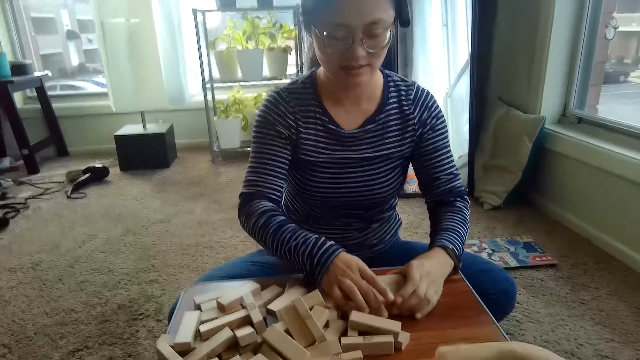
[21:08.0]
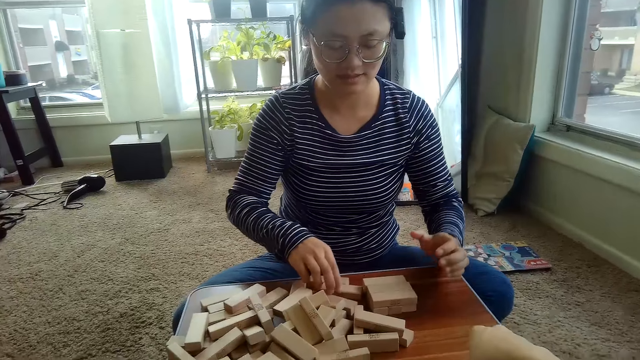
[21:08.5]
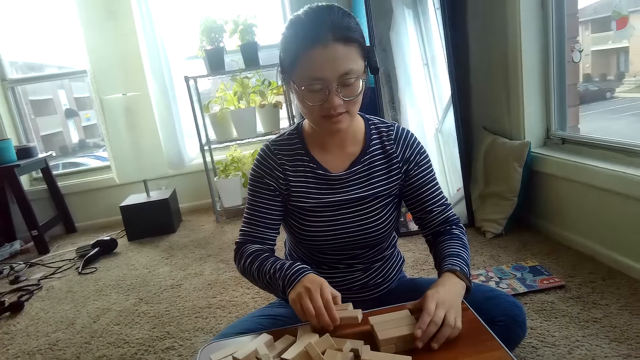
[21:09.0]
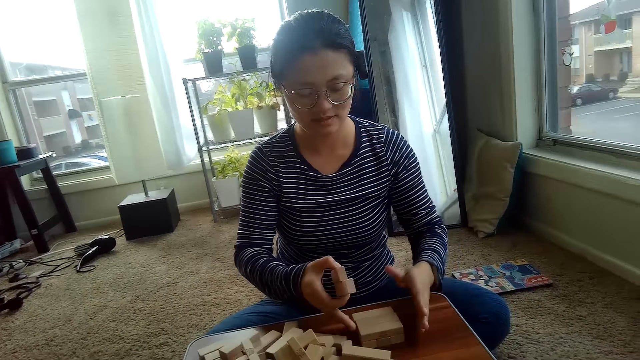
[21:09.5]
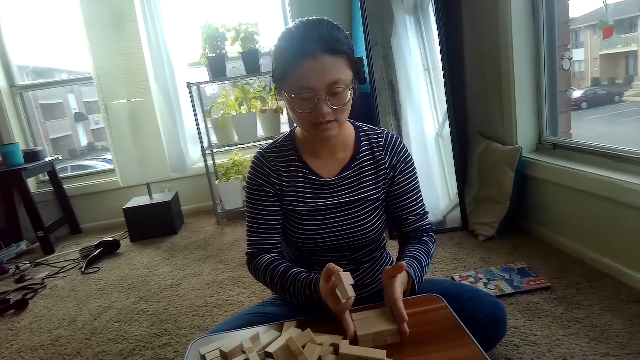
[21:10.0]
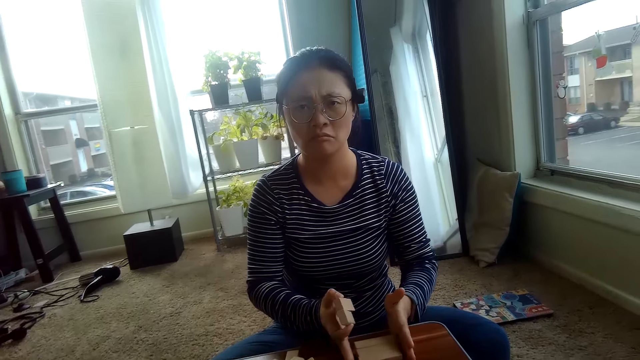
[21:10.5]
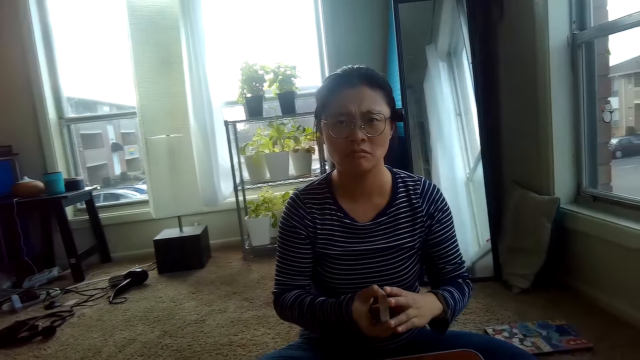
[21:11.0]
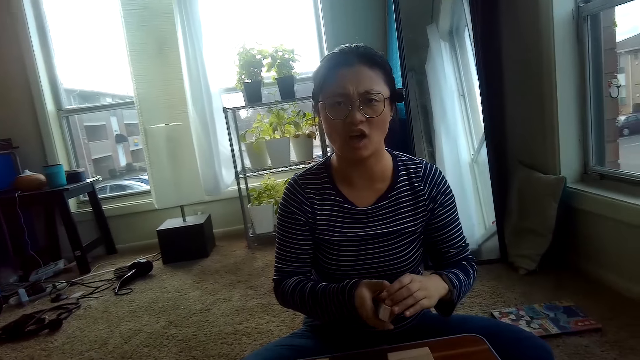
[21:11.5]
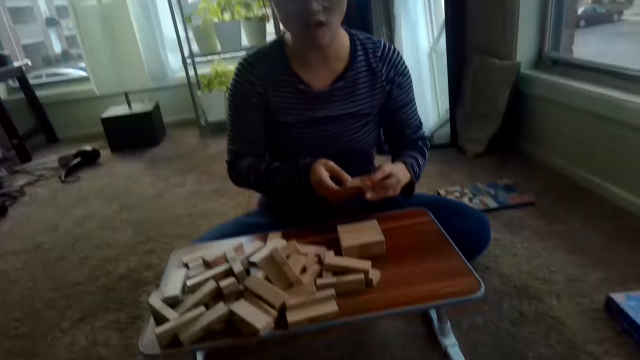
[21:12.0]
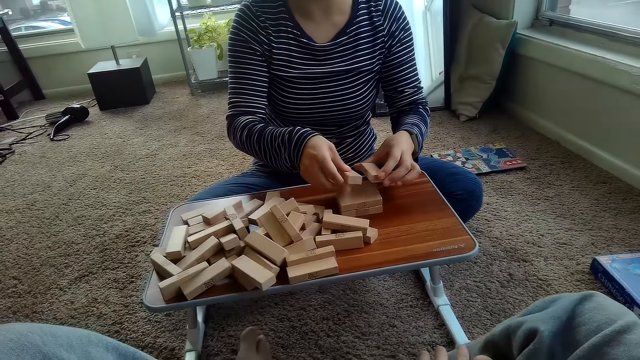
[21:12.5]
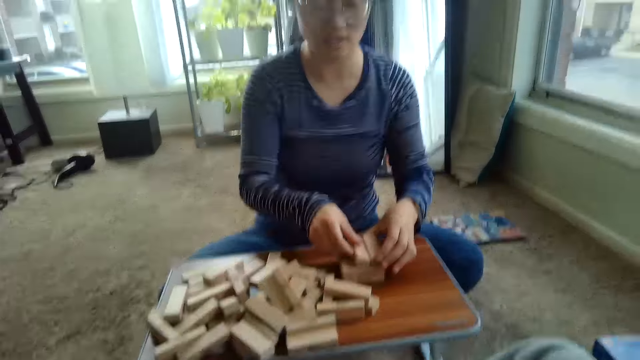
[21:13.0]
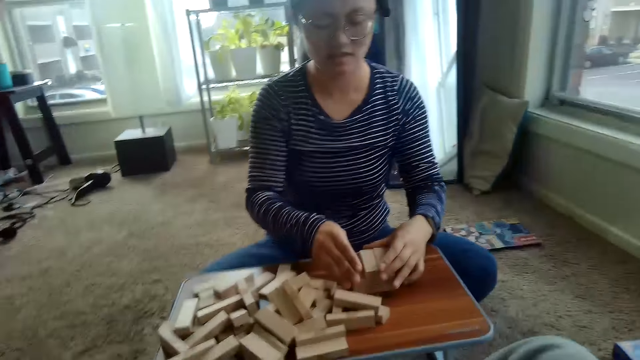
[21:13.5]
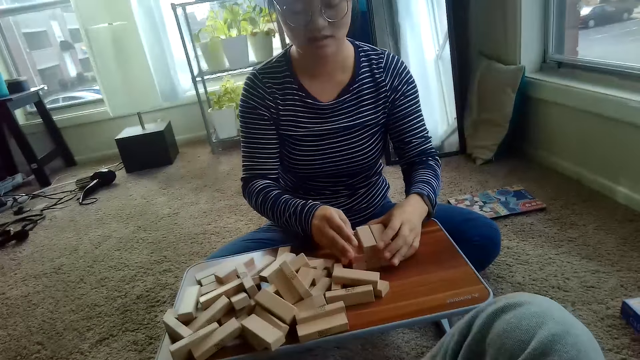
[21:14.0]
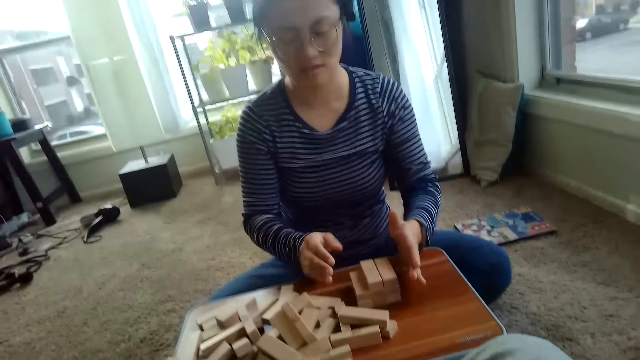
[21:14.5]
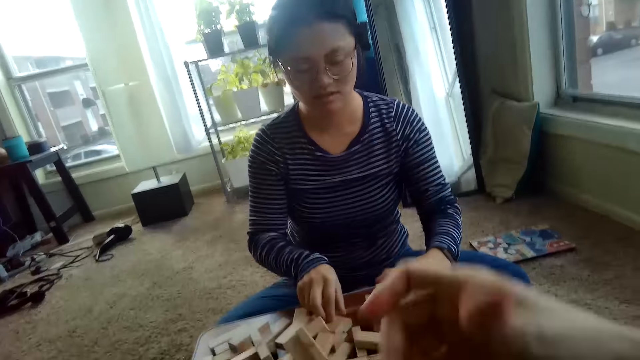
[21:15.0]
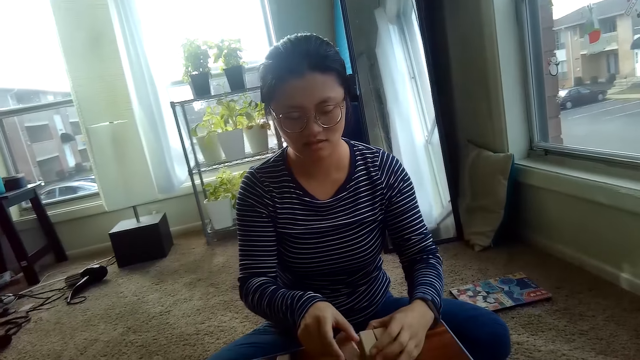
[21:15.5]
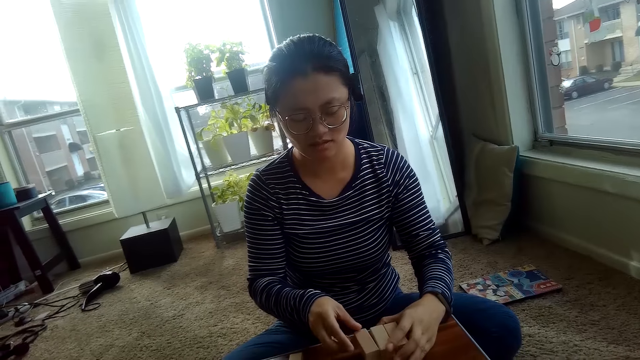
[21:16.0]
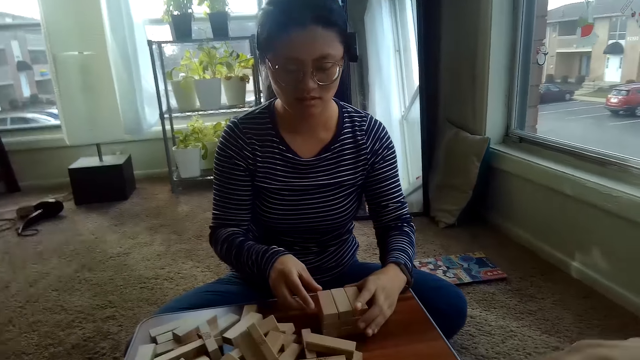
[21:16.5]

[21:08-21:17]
A woman picks up Jenga blocks from the table with her right hand. The woman adjusts the arranged Jenga blocks on the table with her hands and arranges the Jenga blocks on the table with both hands.

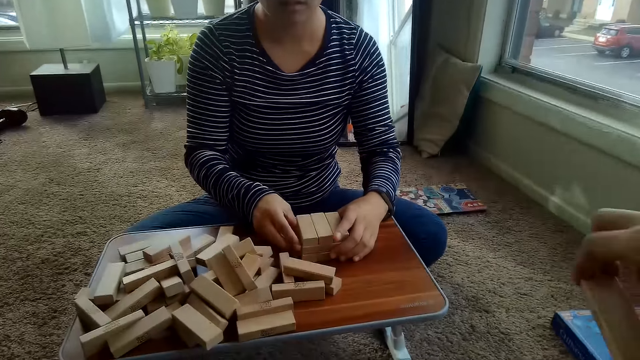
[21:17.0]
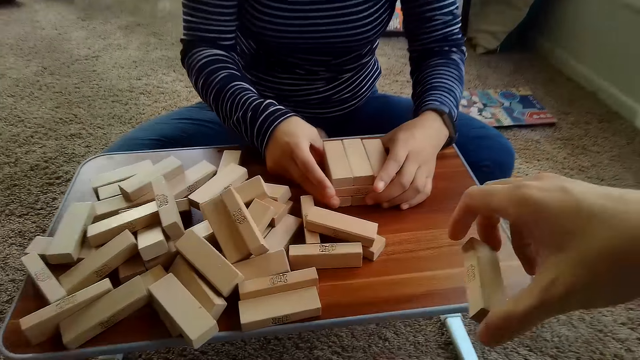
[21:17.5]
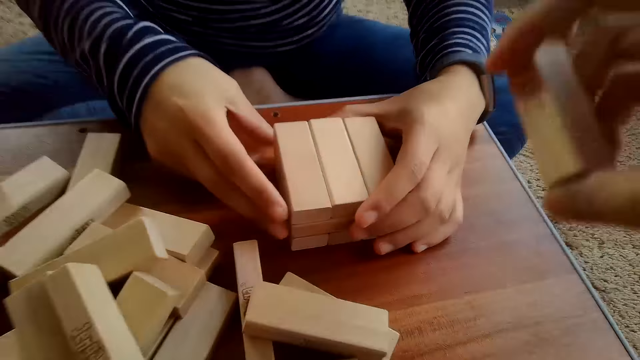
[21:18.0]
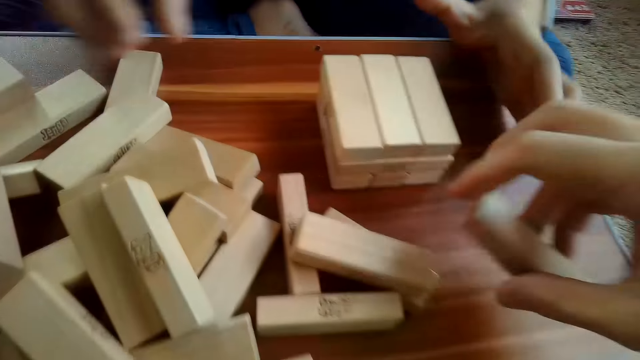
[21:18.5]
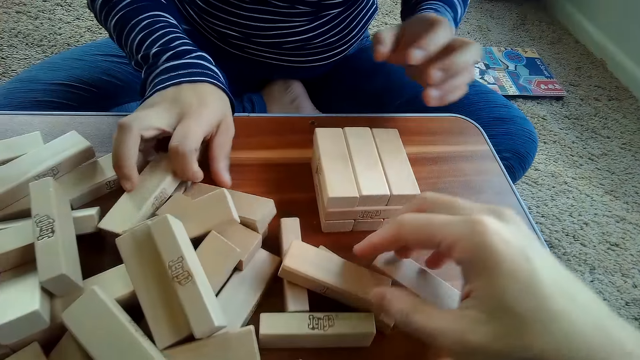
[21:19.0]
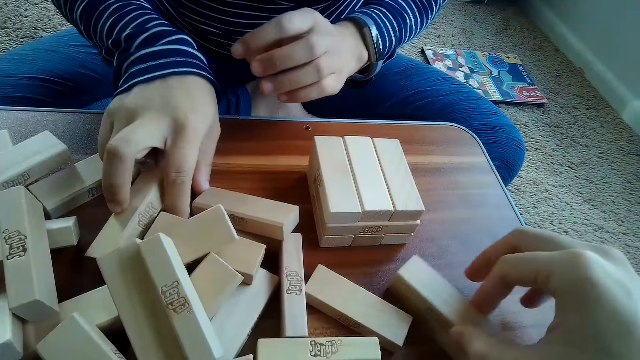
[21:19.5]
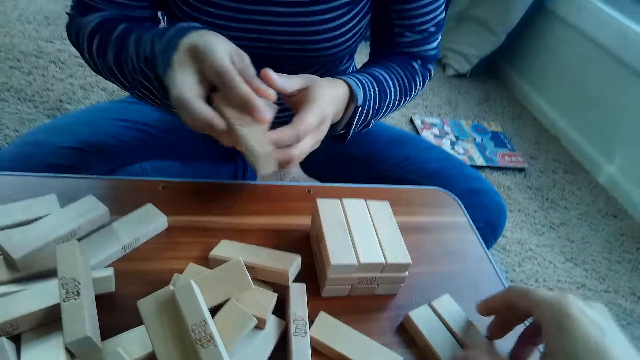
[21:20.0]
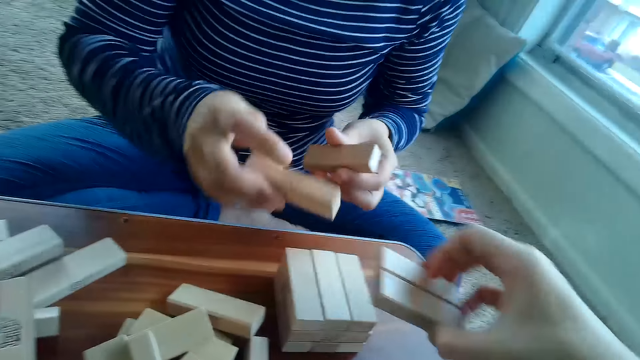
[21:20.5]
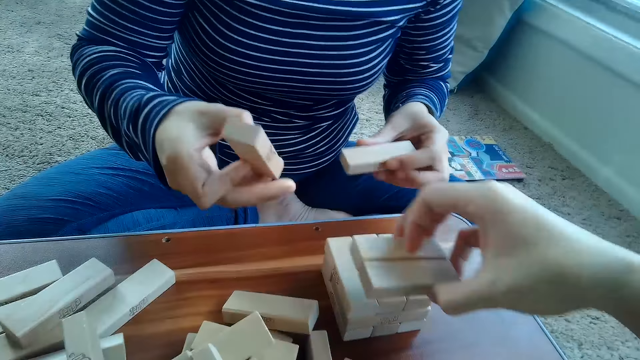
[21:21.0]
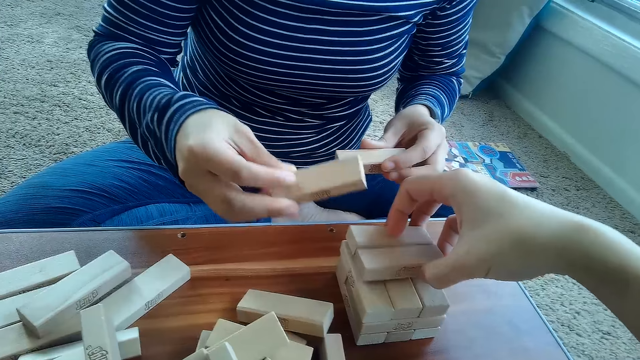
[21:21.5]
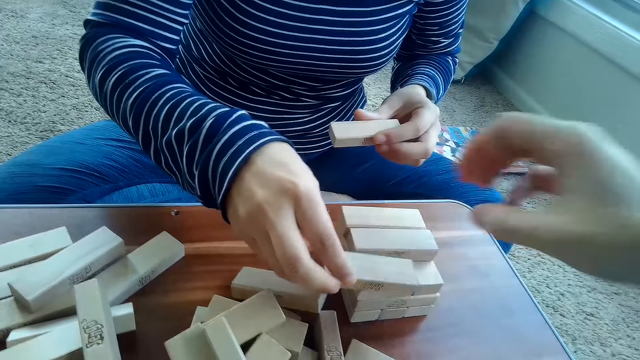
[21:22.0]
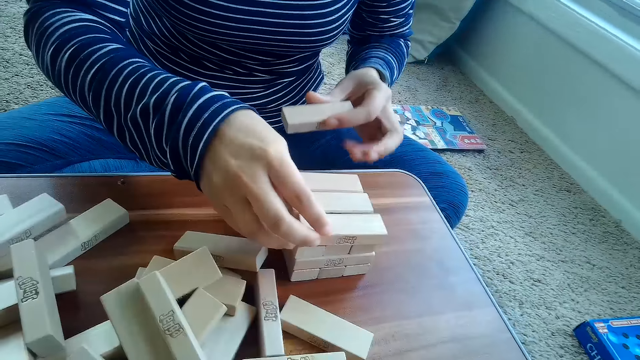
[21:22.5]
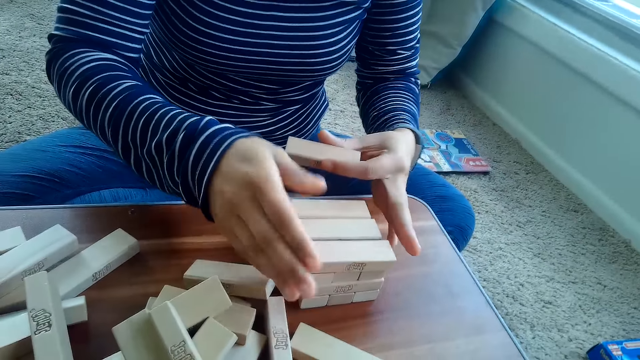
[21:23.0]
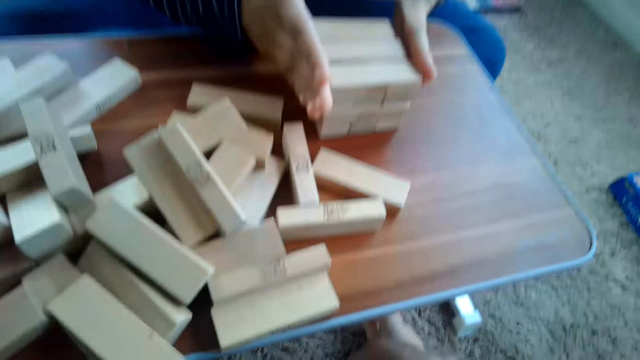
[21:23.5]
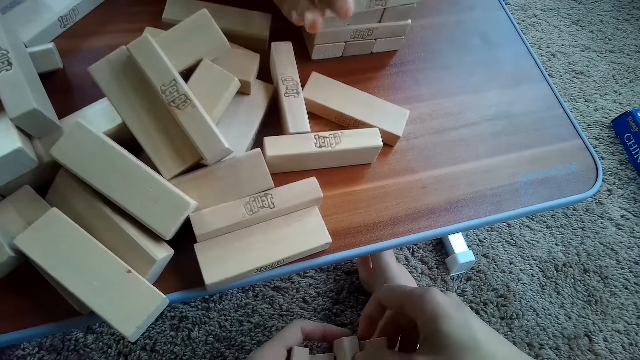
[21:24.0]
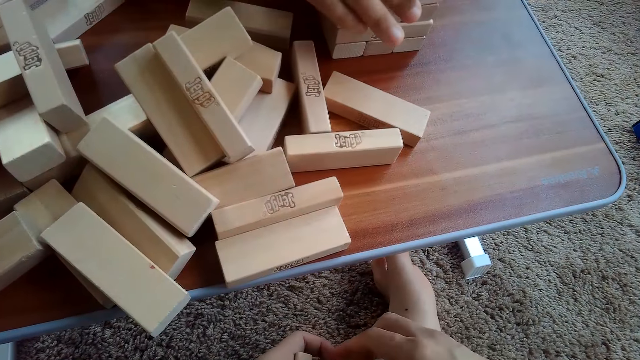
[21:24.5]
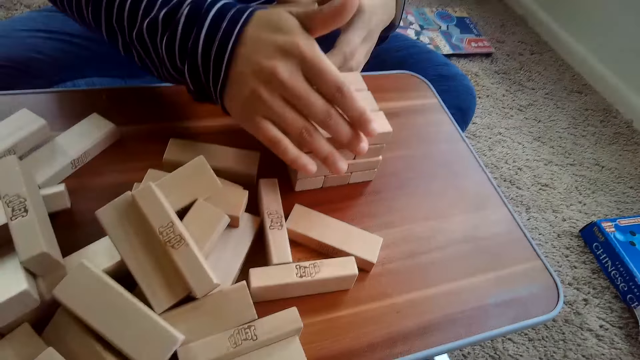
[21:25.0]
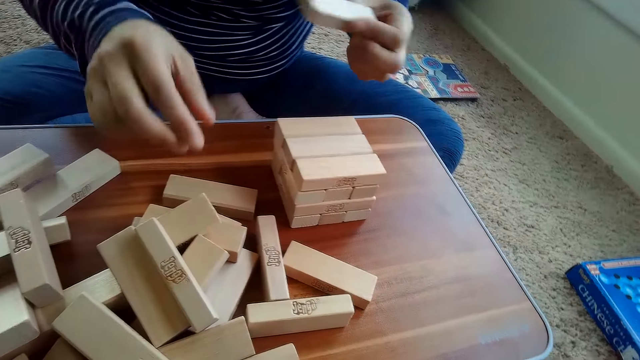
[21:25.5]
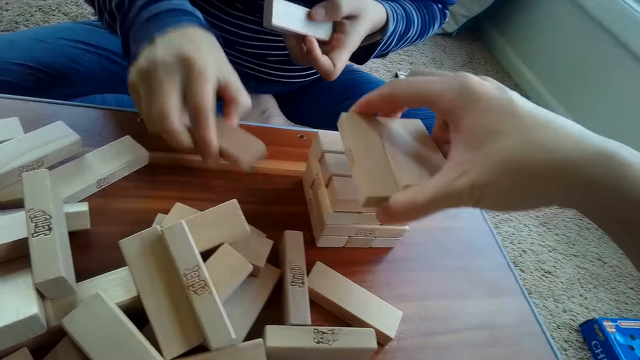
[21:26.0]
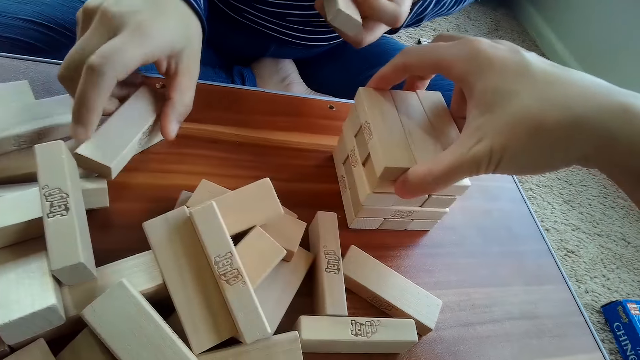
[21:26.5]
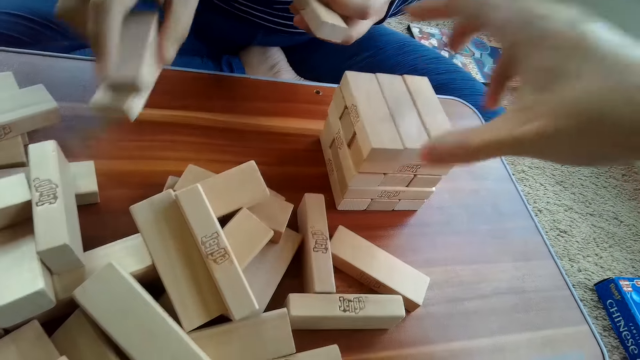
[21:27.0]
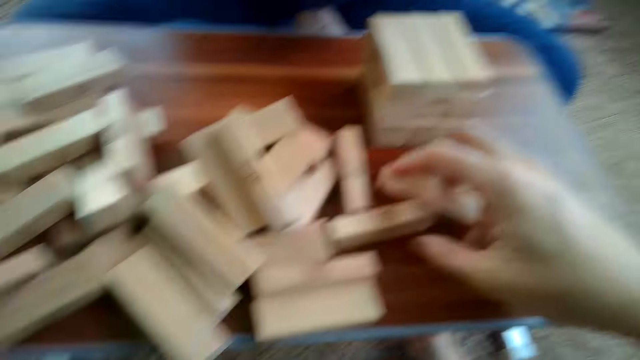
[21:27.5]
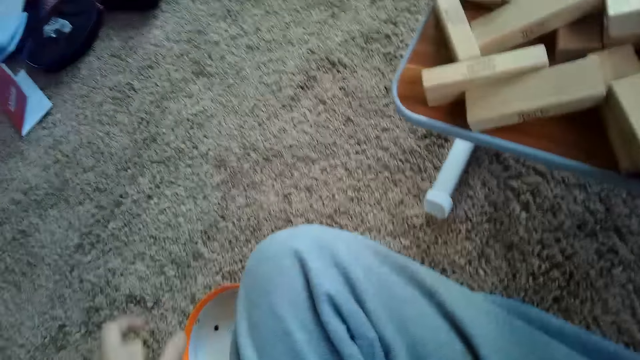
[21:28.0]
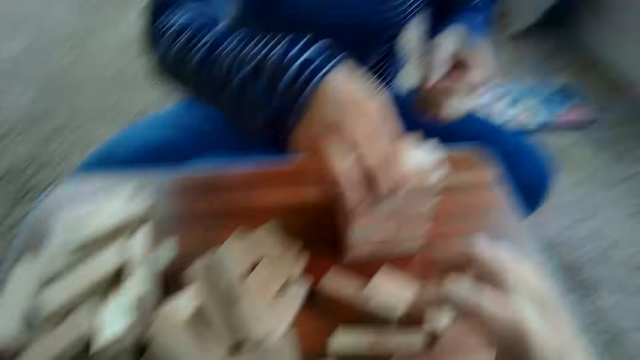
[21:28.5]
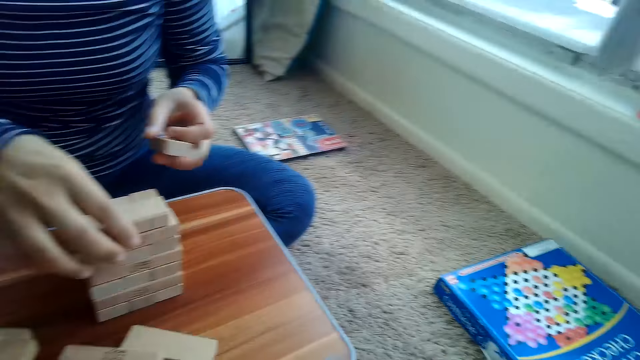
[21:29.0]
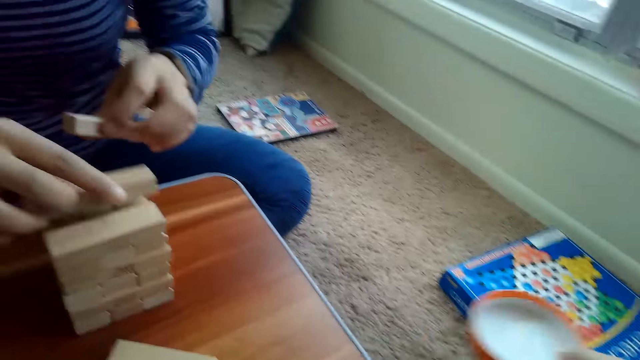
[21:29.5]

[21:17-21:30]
The camera wearer drops a Jenga block on the table with his right hand. A woman packs Jenga blocks from the table with her right hand. The camera wearer moves the Jenga block on the table with his right hand. He picks up two Jenga blocks from the table with his right hand. He places the two Jenga blocks on the arranged Jenga blocks on the table with his right hand. The woman places another Jenga block on the arranged Jenga blocks on the table with her right hand and adjusts the arranged Jenga blocks on the table with her hands. The camera wearer arranges the Jenga blocks on the floor with his hands. The woman adjusts the arranged Jenga blocks on the table with her hands. The camera wearer places another Jenga block on the arranged Jenga blocks on the table with his right hand. The woman picks up two Jenga blocks from the table with her right hand and arranges the Jenga blocks on the table with both hands.
